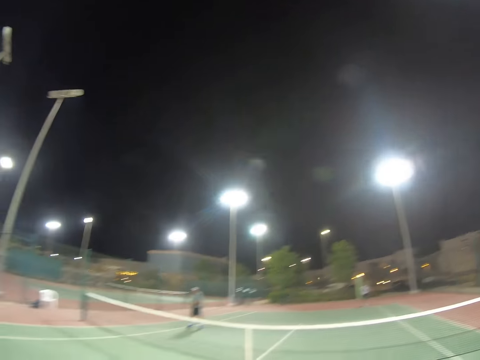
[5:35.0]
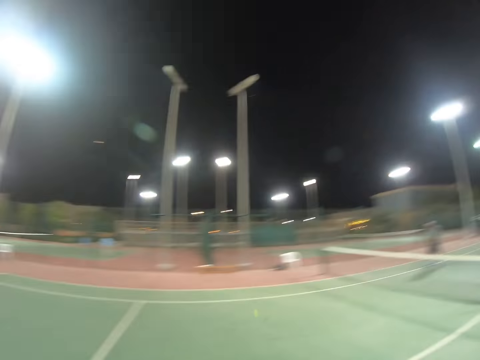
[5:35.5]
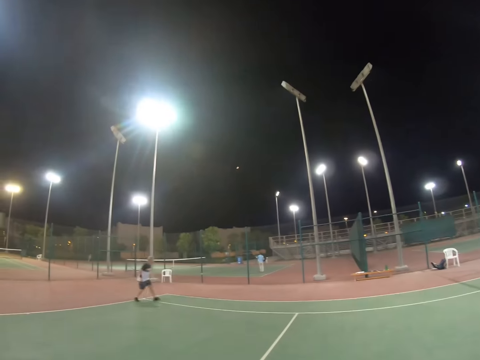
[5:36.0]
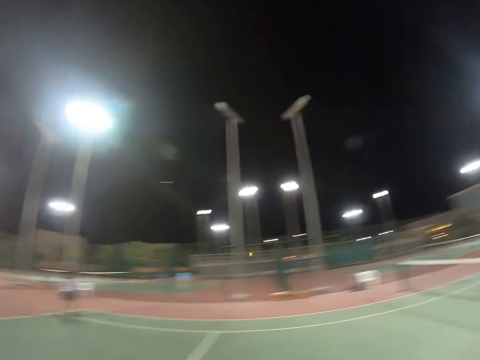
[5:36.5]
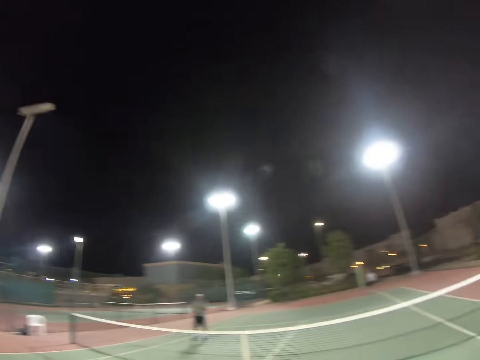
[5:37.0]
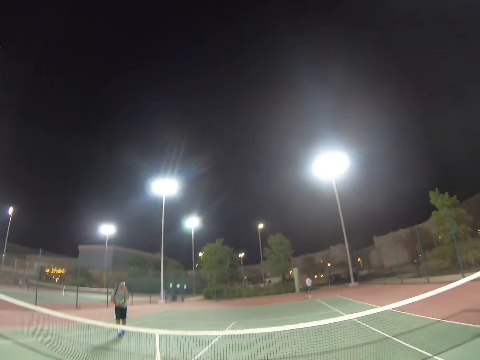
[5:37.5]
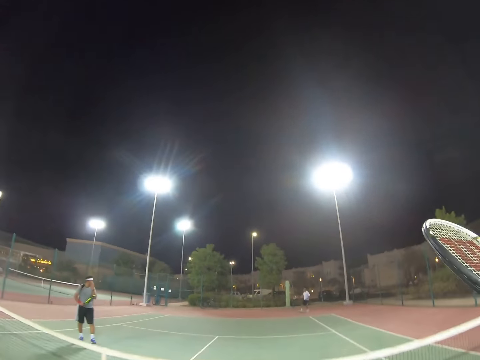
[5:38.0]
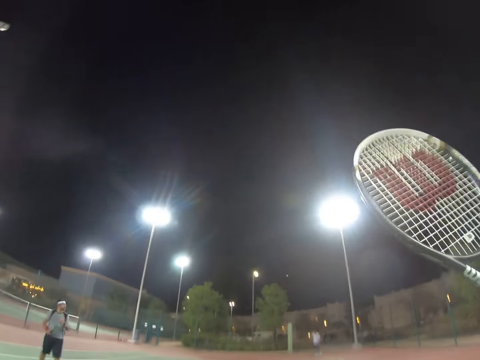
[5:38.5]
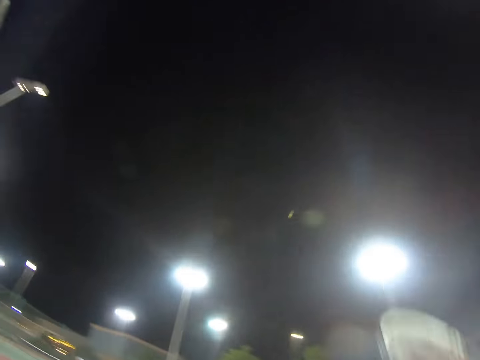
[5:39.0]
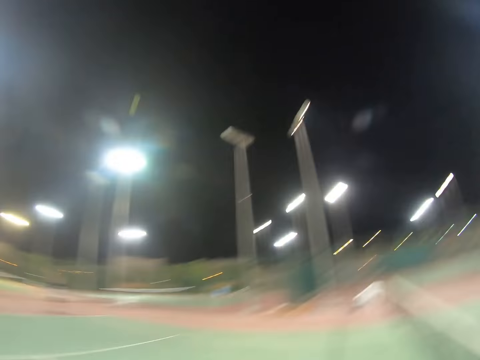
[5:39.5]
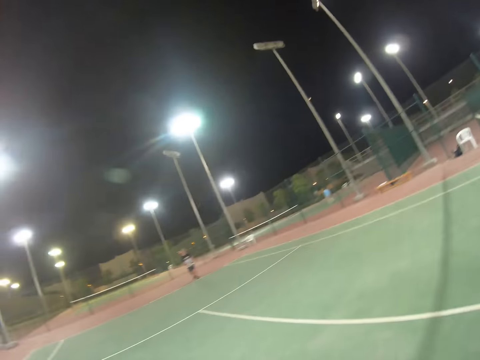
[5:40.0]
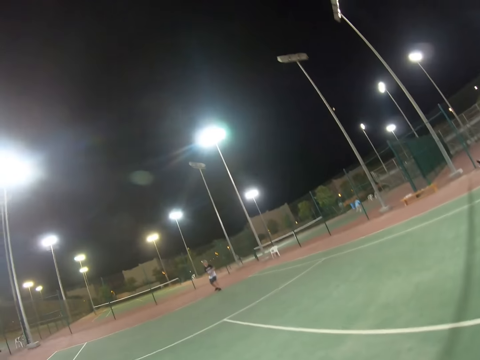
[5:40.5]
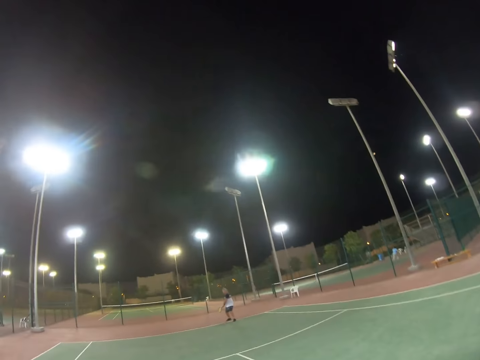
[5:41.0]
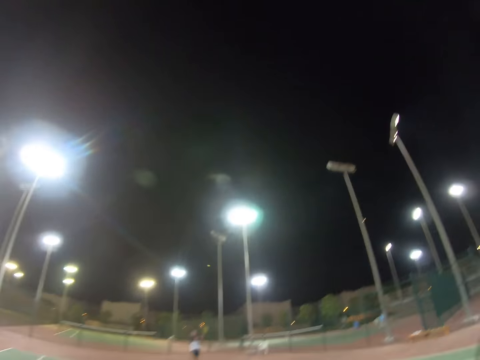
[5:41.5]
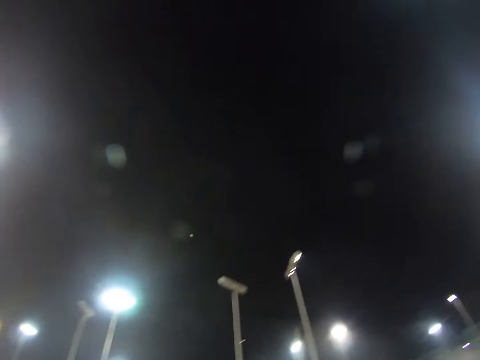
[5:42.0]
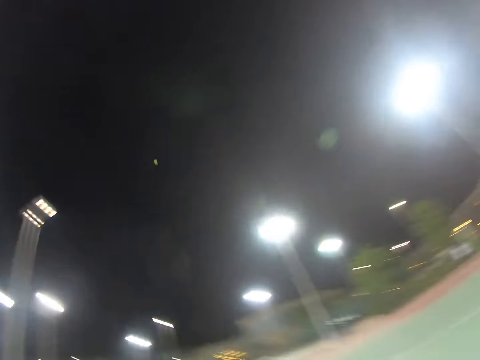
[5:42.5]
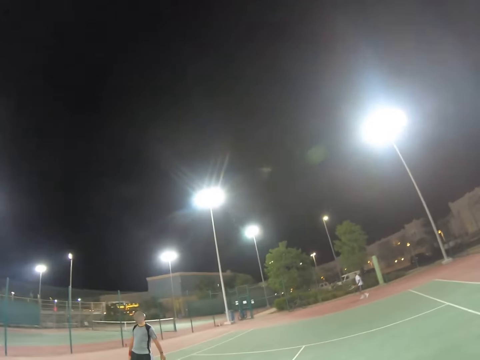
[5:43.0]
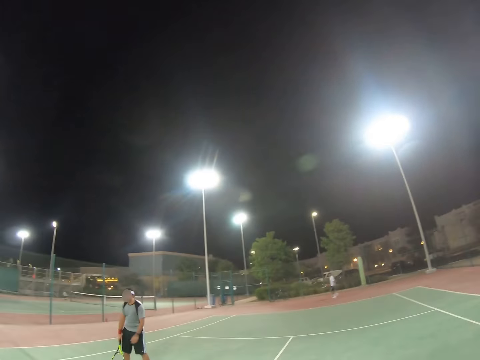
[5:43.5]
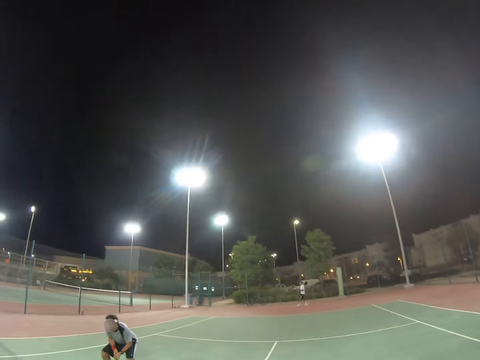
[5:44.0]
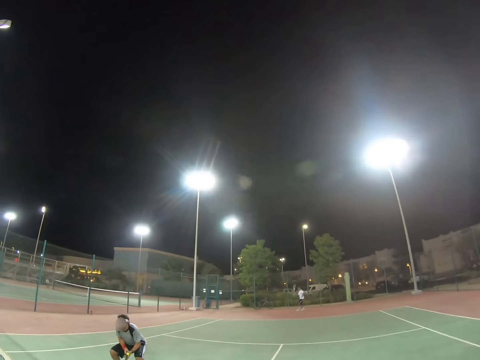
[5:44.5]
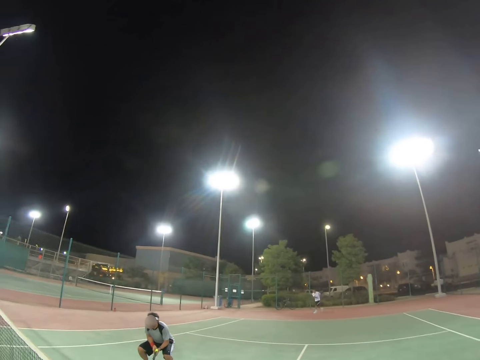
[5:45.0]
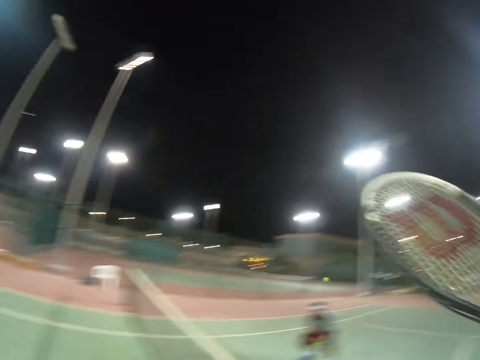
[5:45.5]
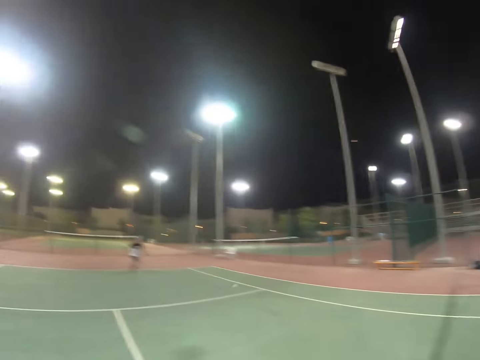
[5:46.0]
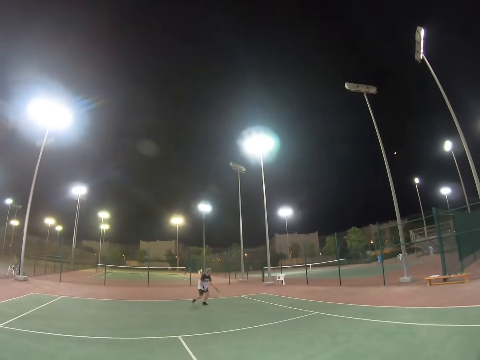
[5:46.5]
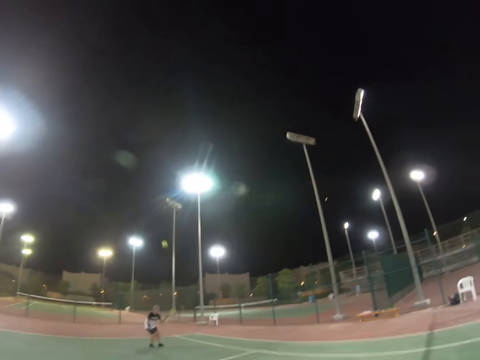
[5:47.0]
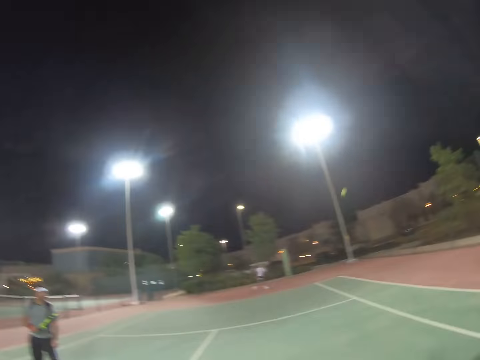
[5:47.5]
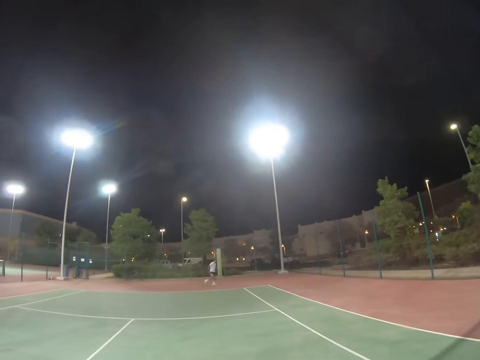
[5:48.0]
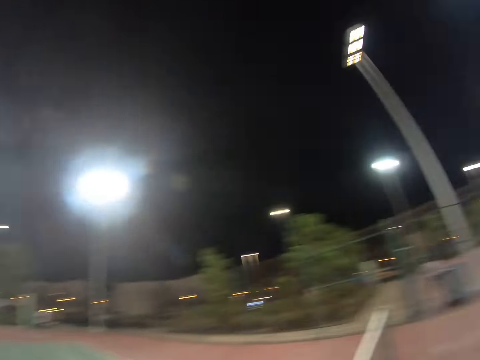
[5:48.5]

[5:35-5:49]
A man hits the ball with the racket. Another man hits the ball with a racket. The second man holds the racket. The camera wearer raises the racket. The first man hits the ball. The second man hits the ball with a racket. A third man hits the ball and leans forward. The second man walks in the field. The second man hits the ball.

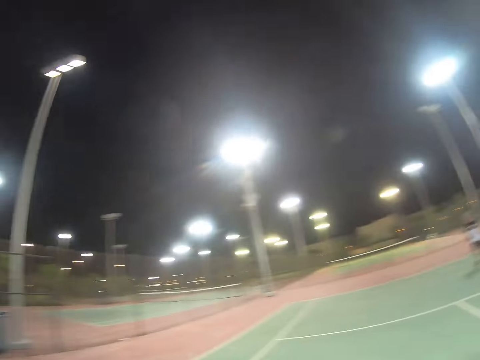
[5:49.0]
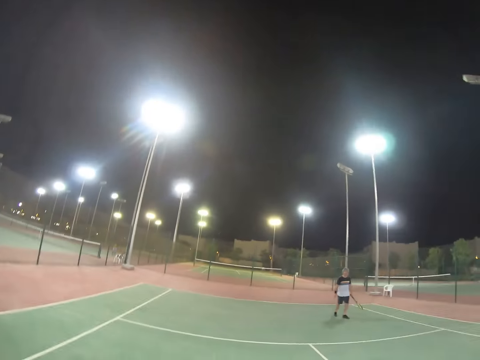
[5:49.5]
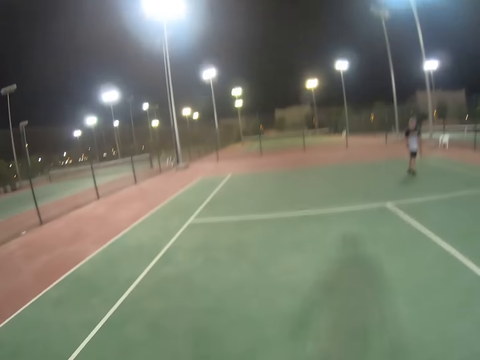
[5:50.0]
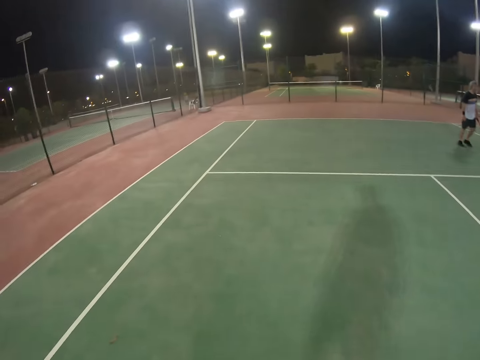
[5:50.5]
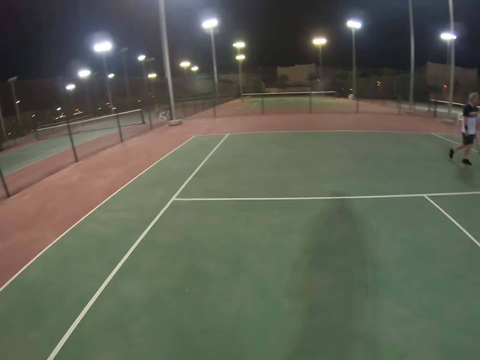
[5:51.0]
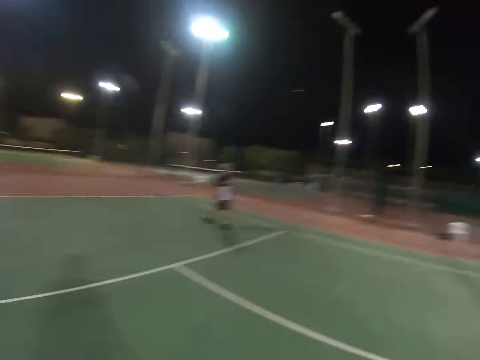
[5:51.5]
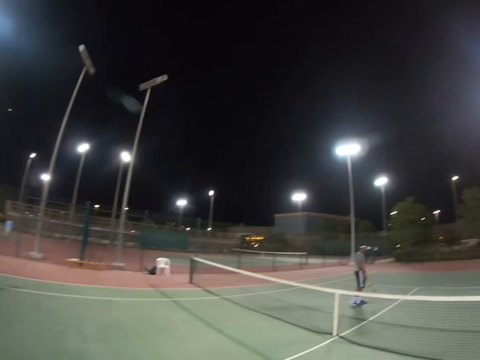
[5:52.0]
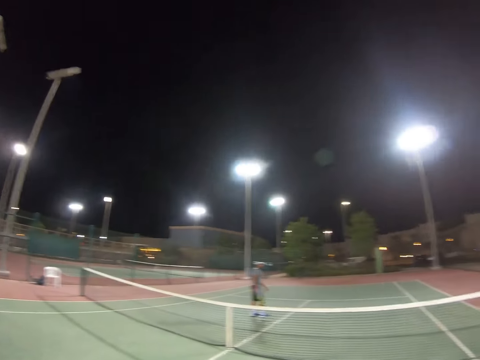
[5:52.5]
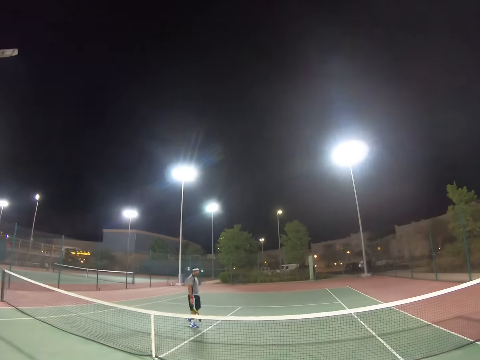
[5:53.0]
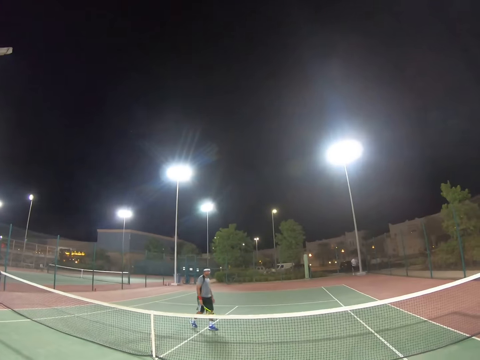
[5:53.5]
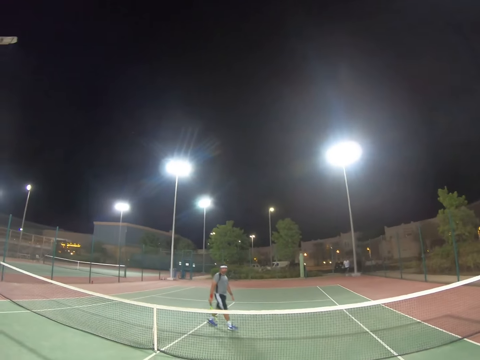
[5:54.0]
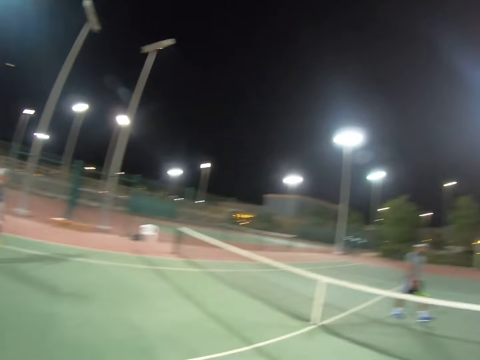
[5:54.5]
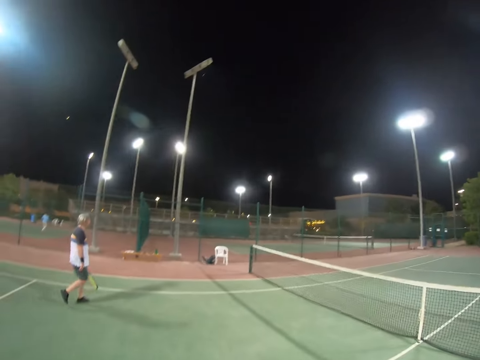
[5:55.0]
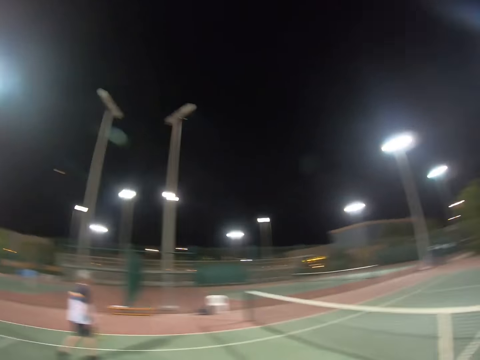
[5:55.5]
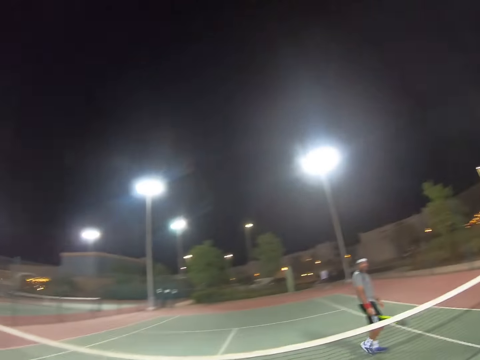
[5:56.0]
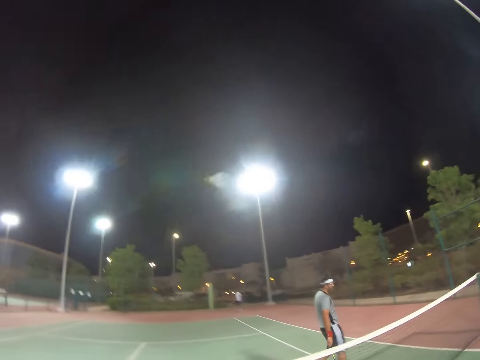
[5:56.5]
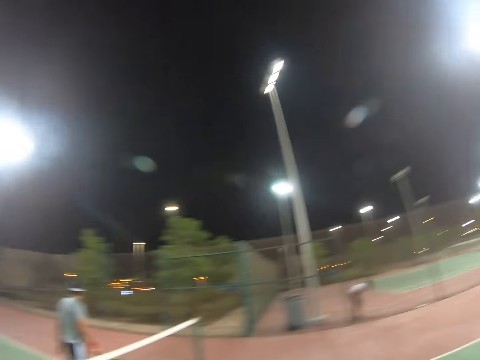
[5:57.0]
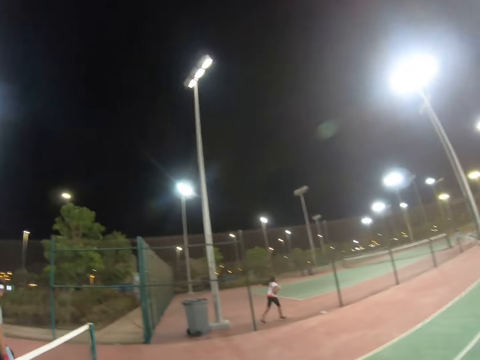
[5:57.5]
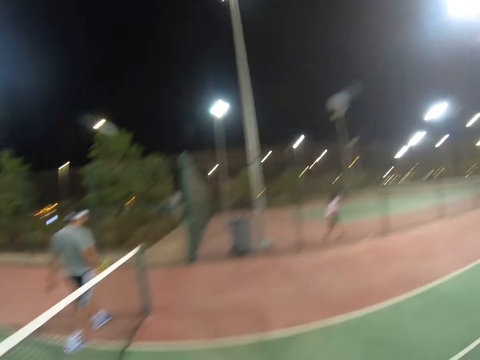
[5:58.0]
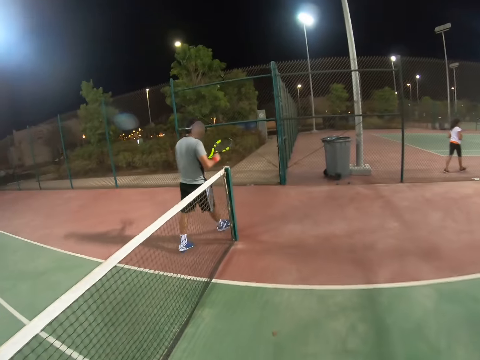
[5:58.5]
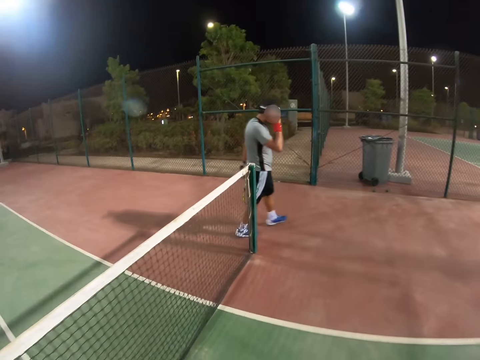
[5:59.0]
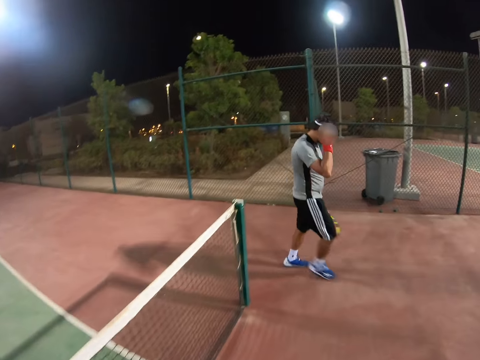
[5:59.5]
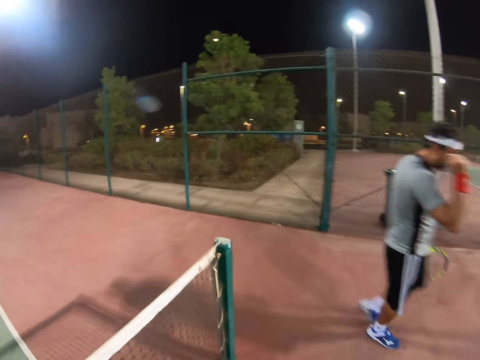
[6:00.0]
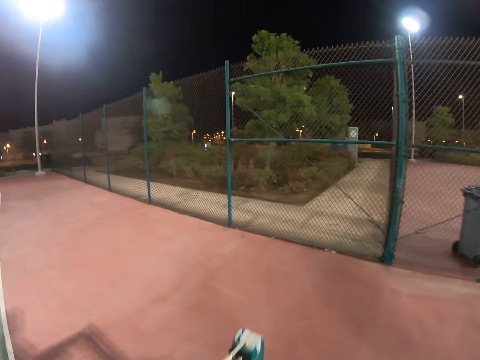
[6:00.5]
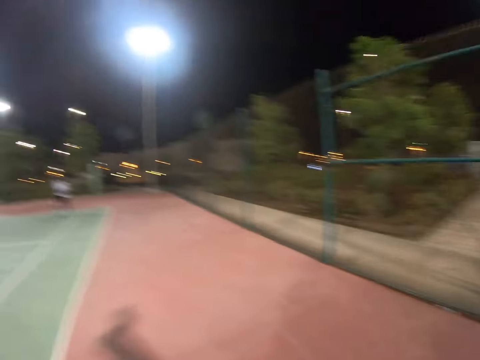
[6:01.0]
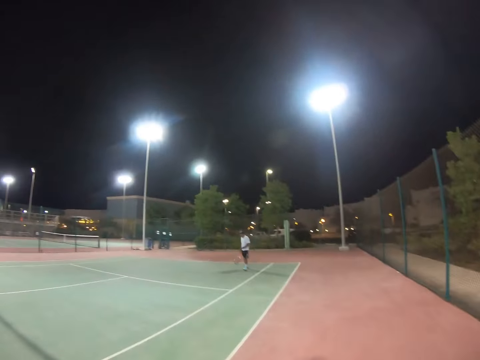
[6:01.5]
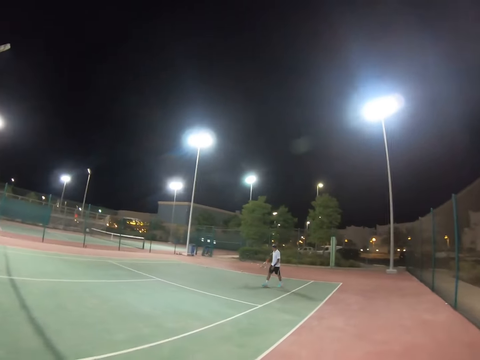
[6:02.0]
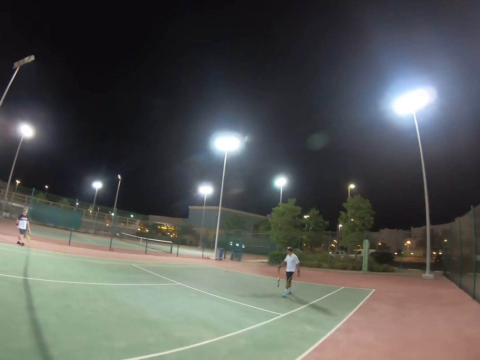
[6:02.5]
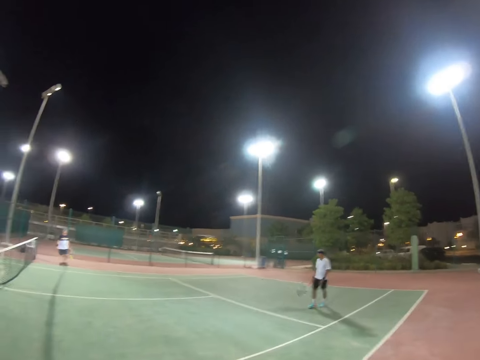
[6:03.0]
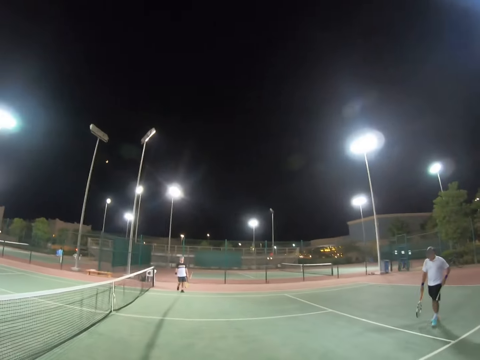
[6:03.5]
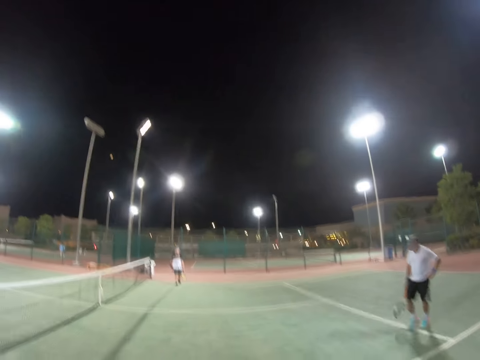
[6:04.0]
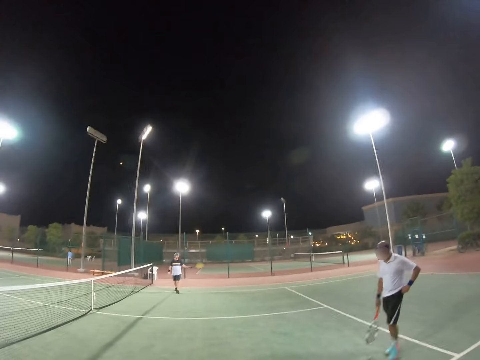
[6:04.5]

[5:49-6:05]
A man walks in the field, racket in hand. The camera wearer walks. Another man walks on the field. The first man walks in the field, racket in hand. The second man walks with the racket in hand. A child runs. The second man walks with the racket in hand and touches his face. The camera wearer walks past the net. A third man walks on the field. The first man walks in the field, racket in hand.
